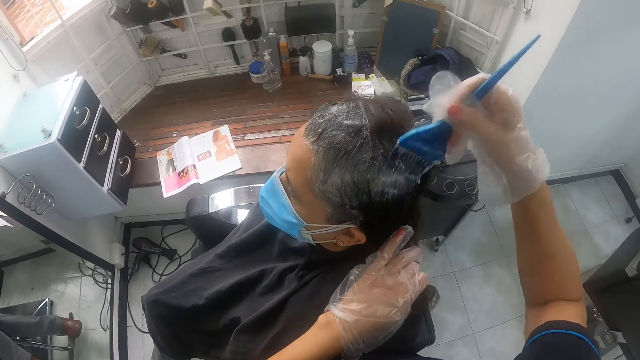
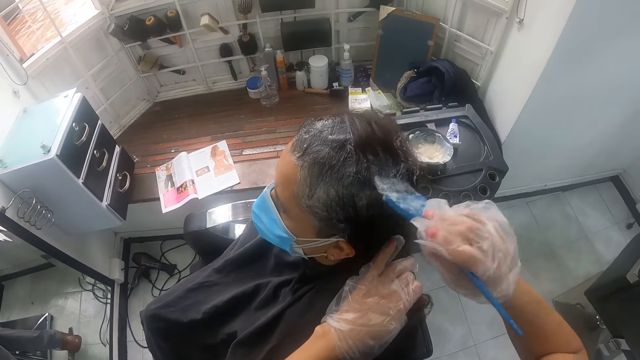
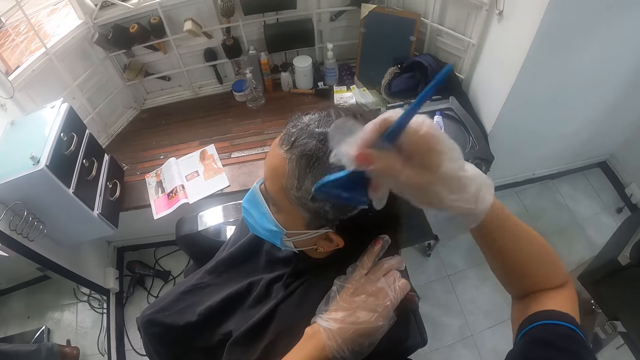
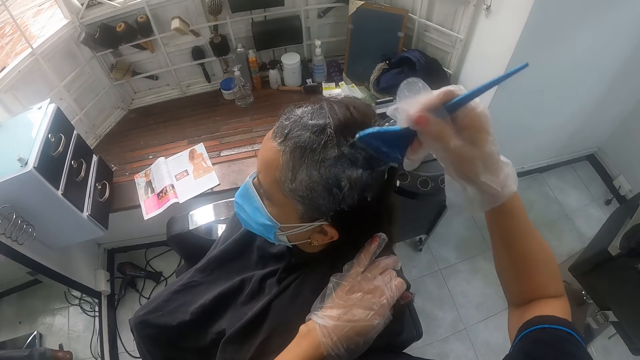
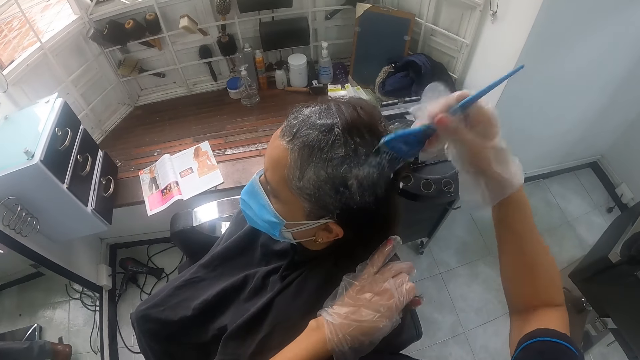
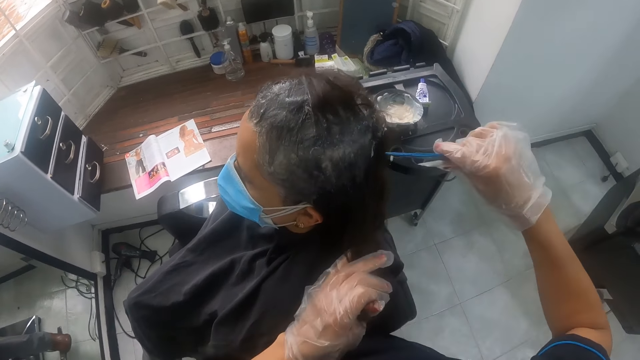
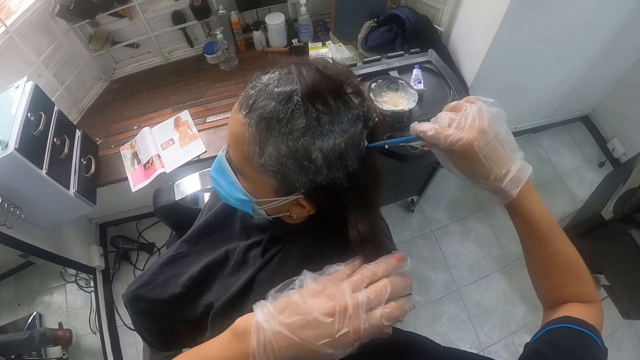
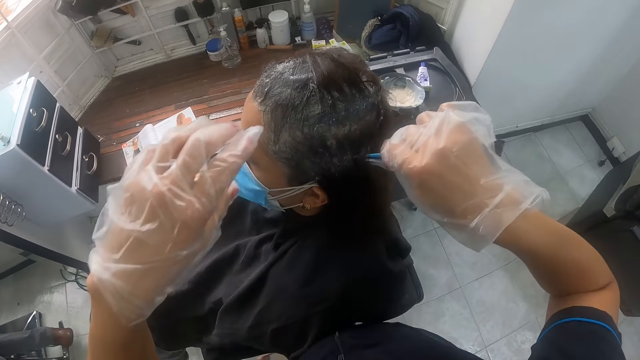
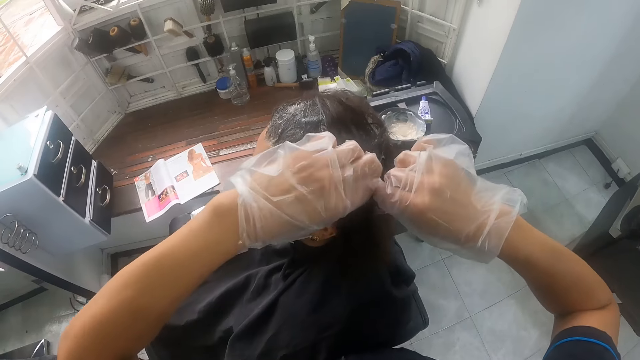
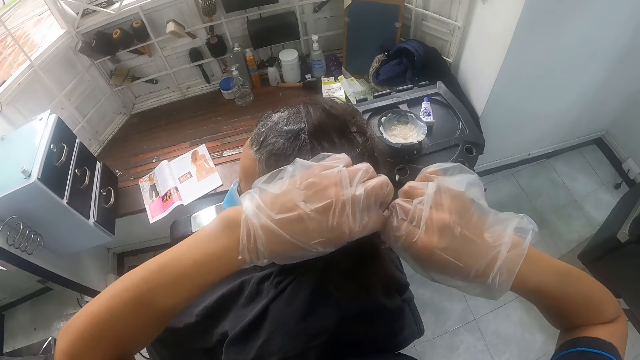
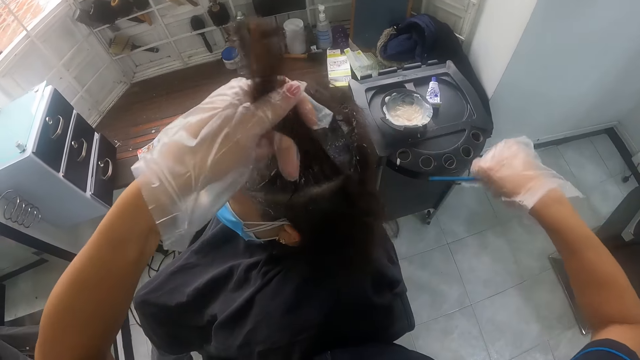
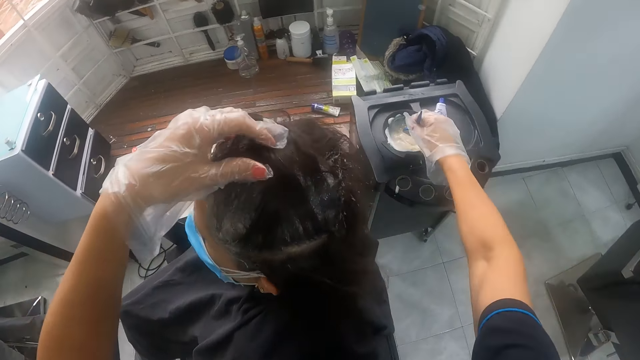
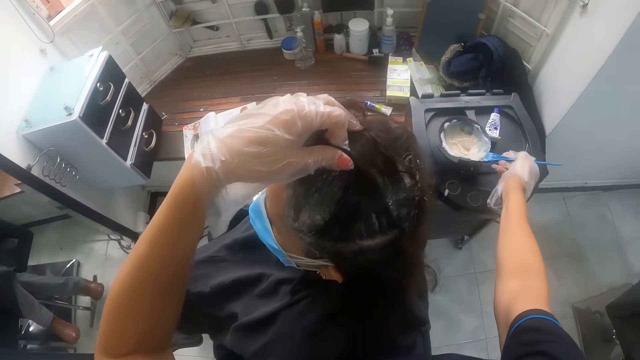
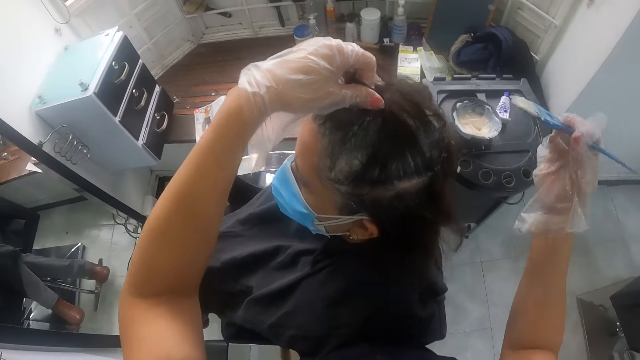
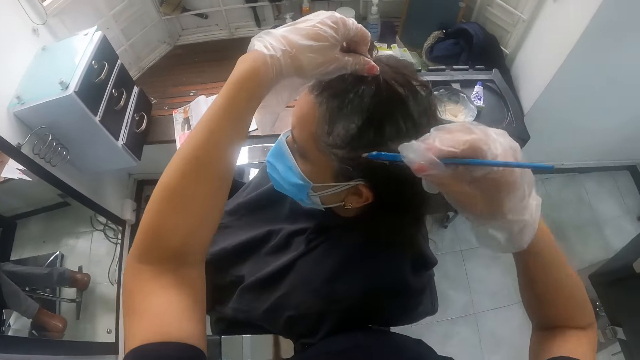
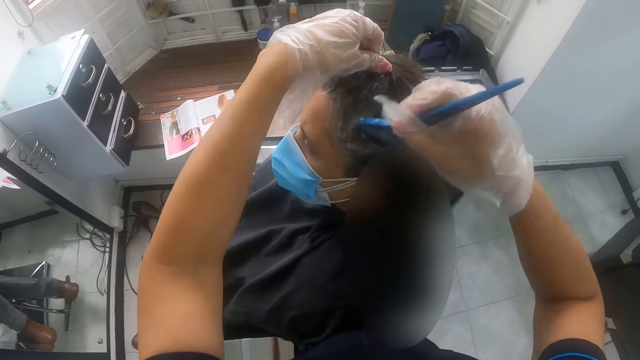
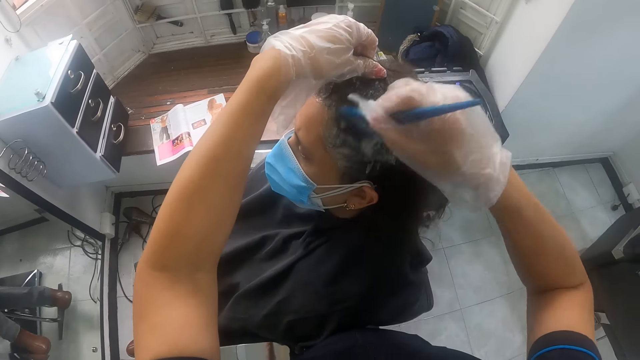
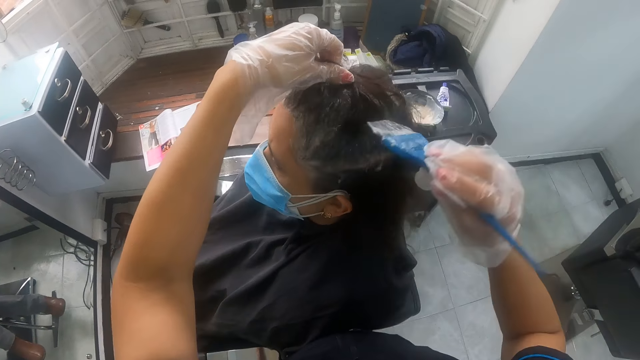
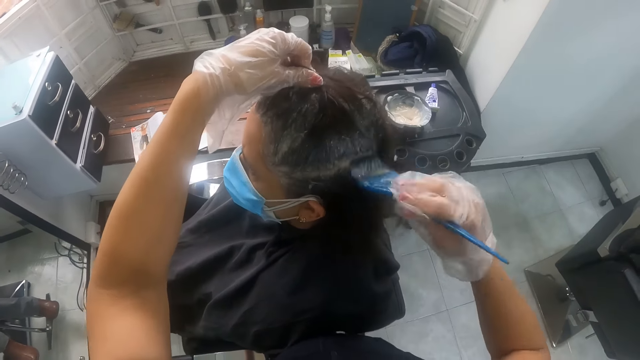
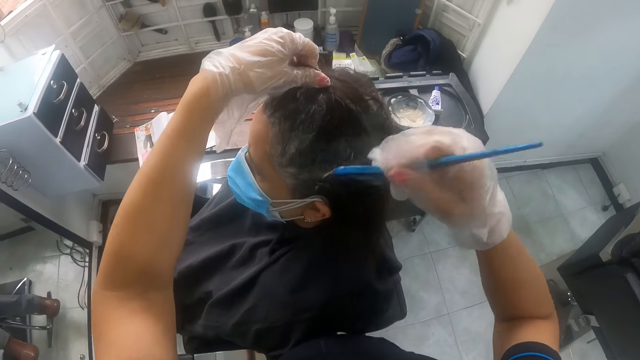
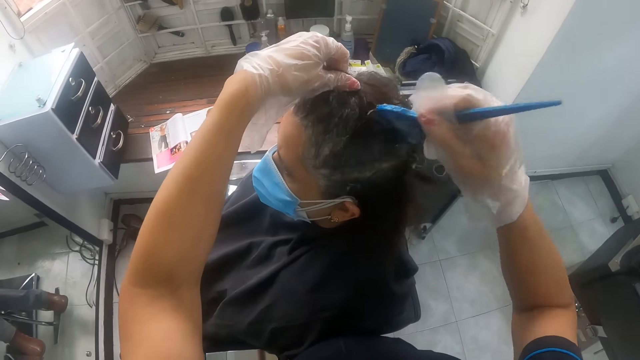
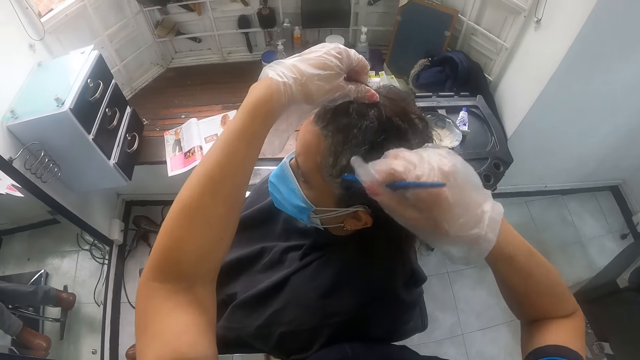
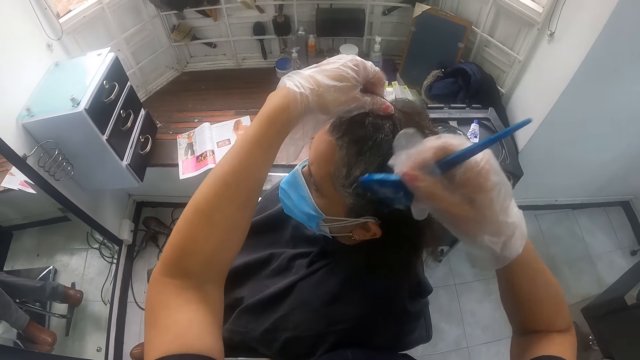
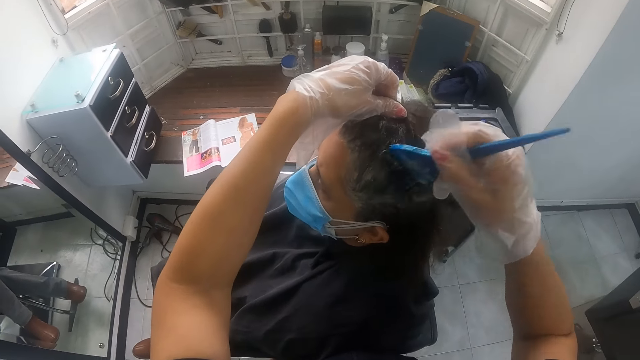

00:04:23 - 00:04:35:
The camera wearer lifts the woman's hair with the hair brush in her right hand. She takes liquid from the plastic bowl on the salon trolley with the brush in her right hand. She applies the liquid in the hair brush on the woman's head with her right hand.

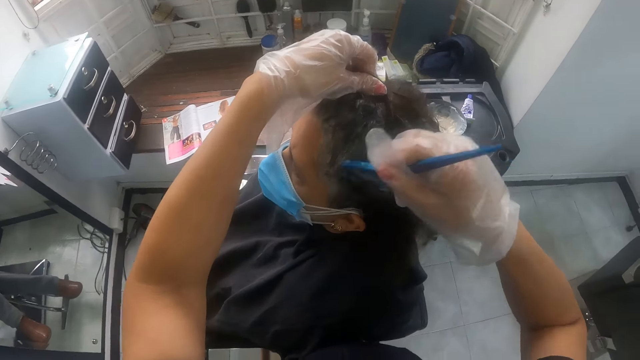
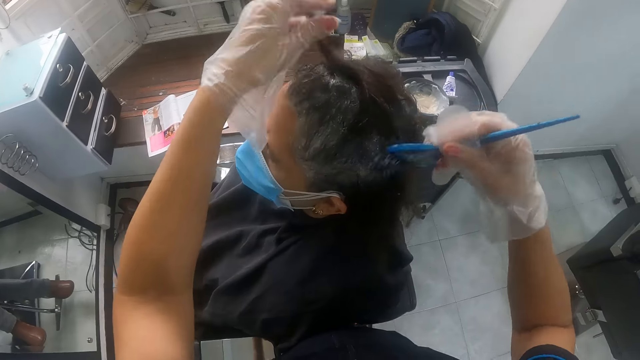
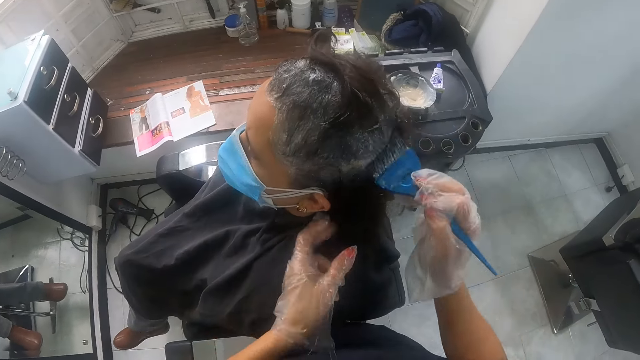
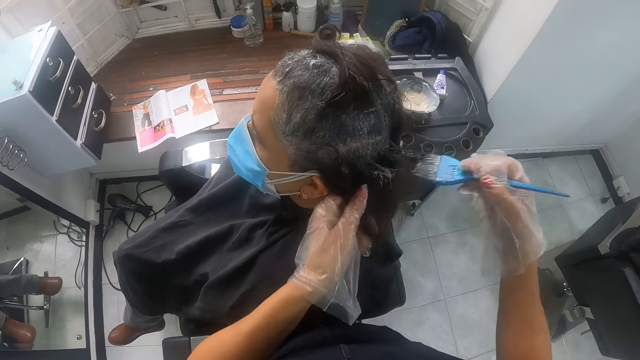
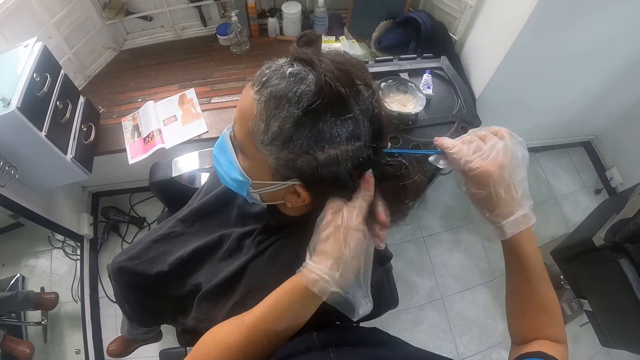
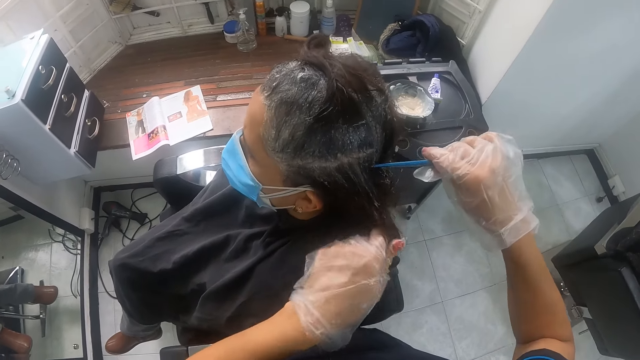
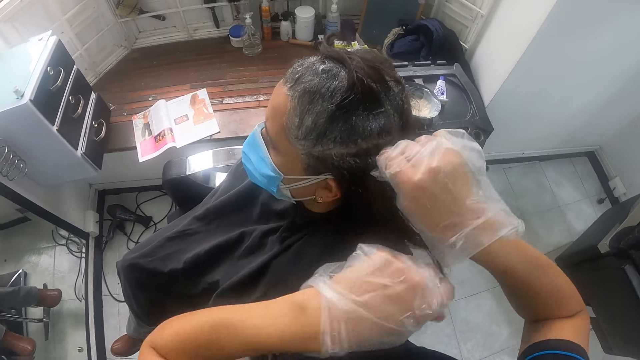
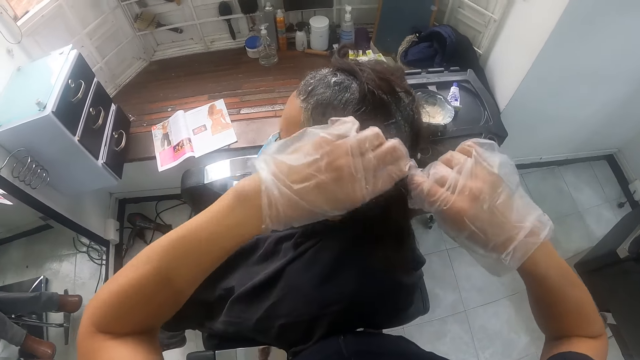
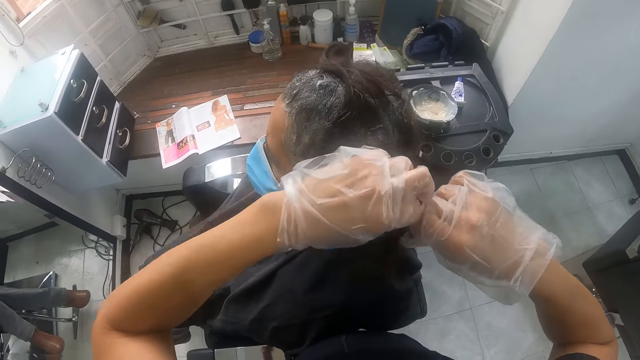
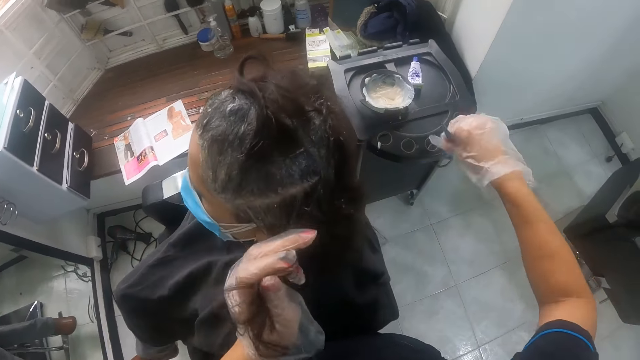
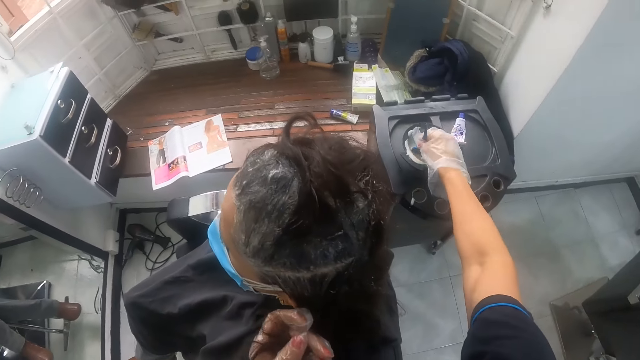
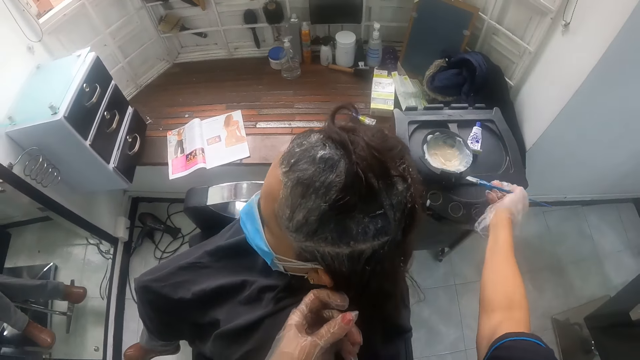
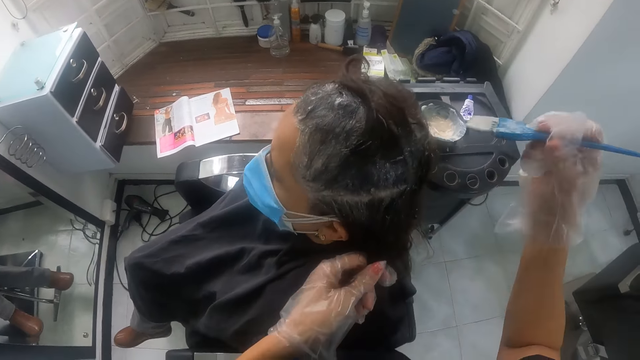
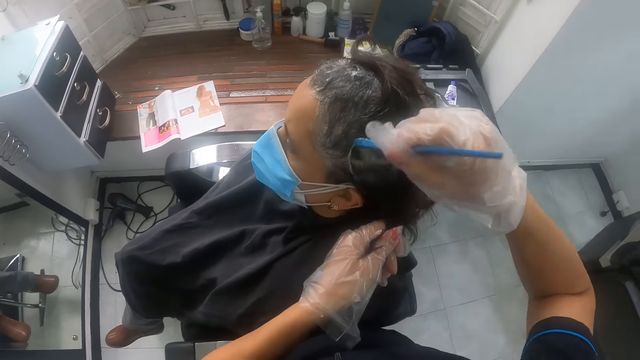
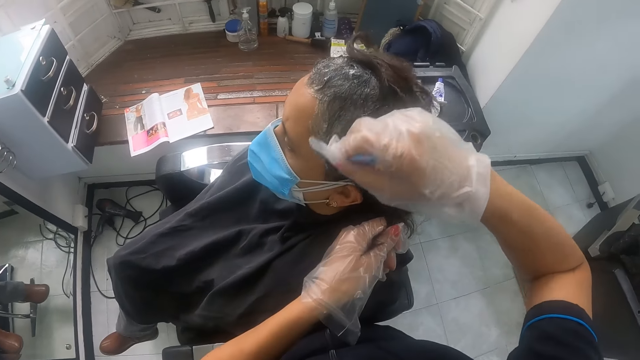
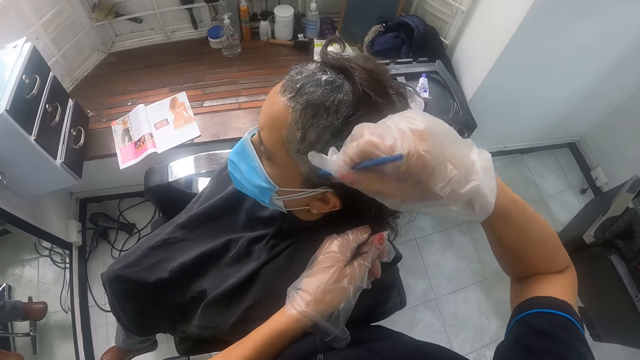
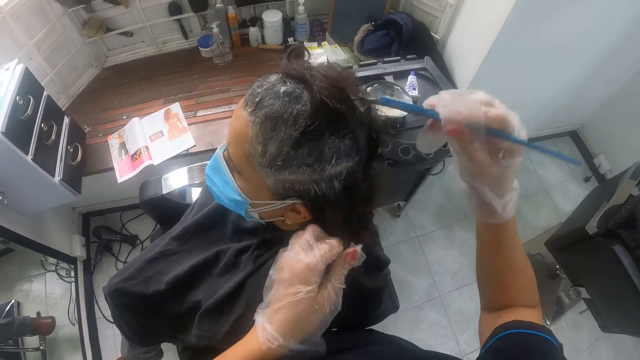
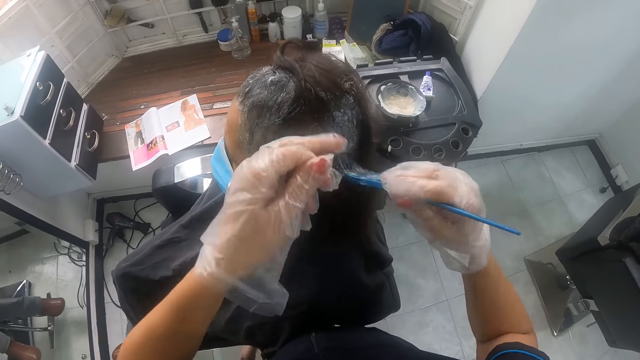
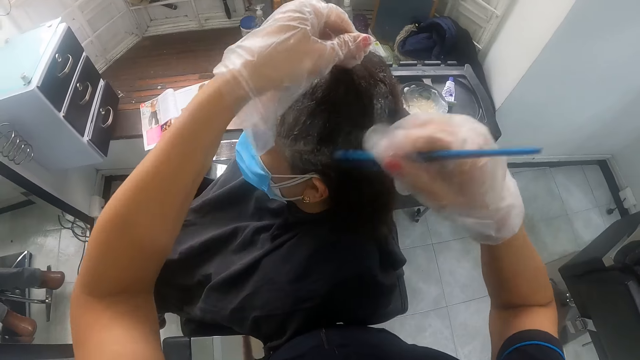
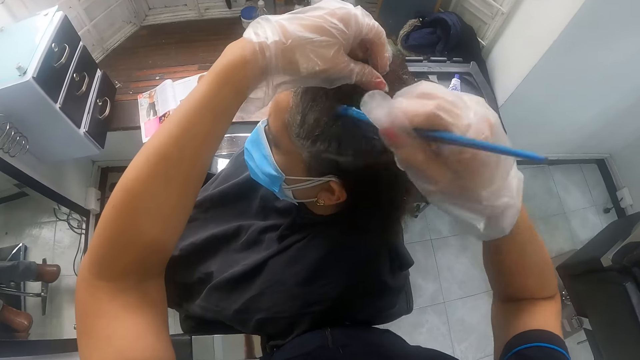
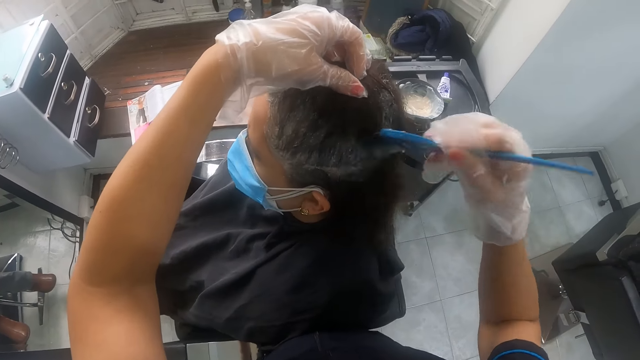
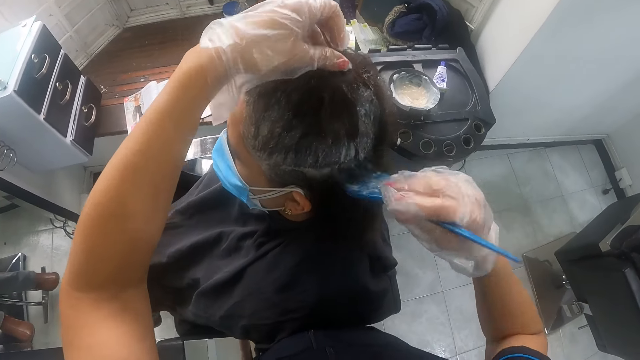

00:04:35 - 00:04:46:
The camera wearer lifts the woman's hair with the hair brush in her right hand. She takes liquid from the plastic bowl on the salon trolley with the brush in her right hand. She applies the liquid in the hair brush on the woman's head with her right hand.
